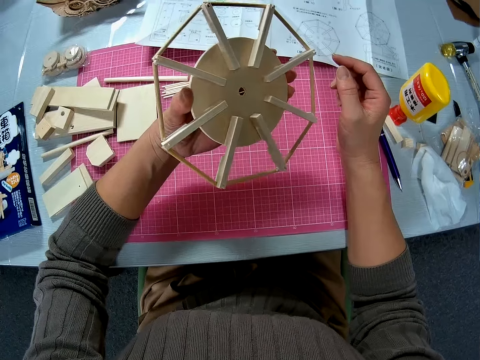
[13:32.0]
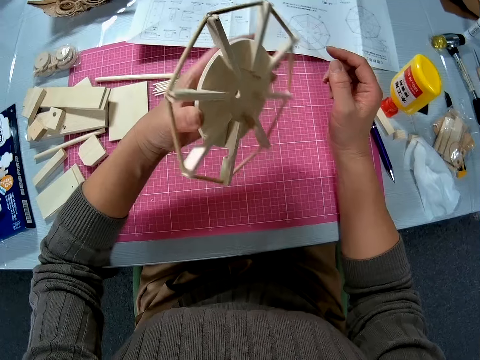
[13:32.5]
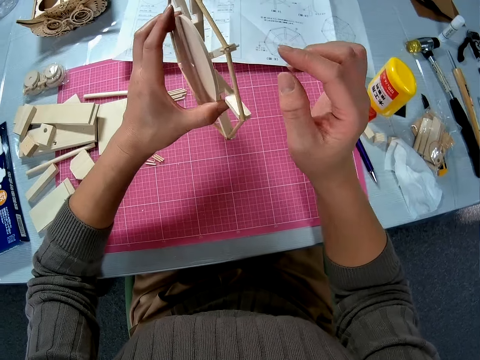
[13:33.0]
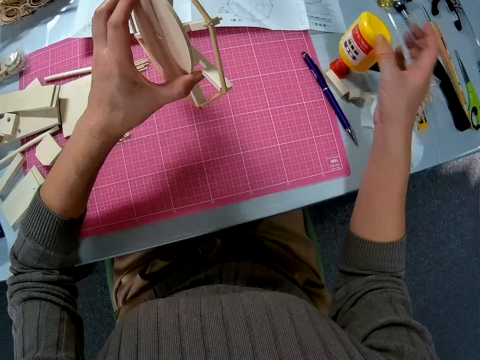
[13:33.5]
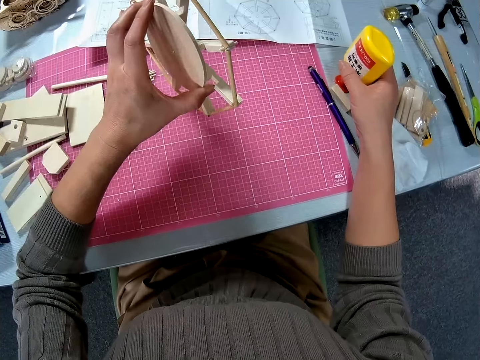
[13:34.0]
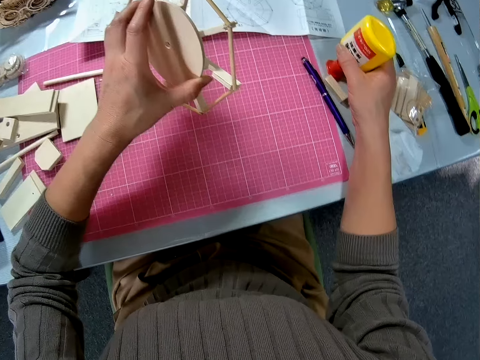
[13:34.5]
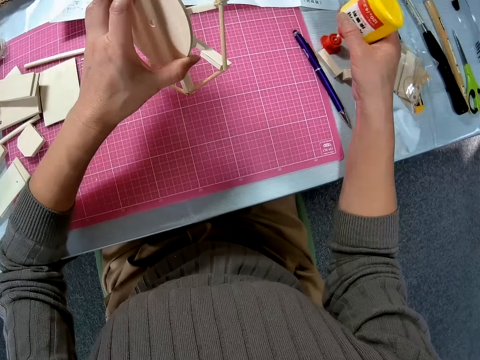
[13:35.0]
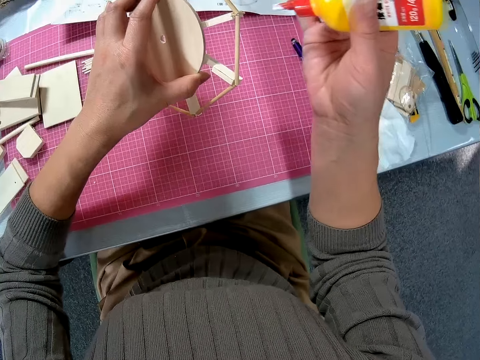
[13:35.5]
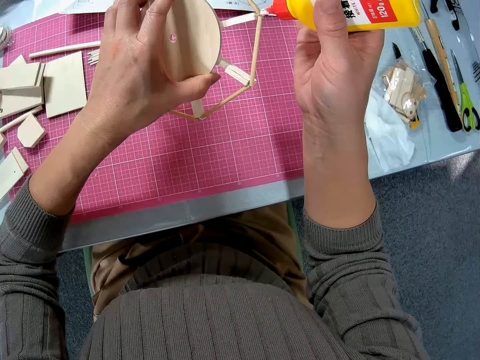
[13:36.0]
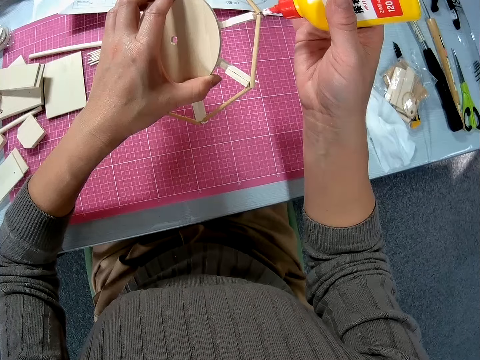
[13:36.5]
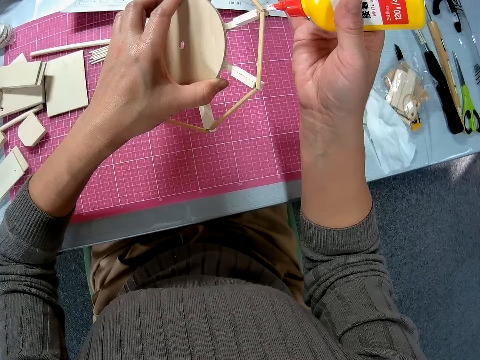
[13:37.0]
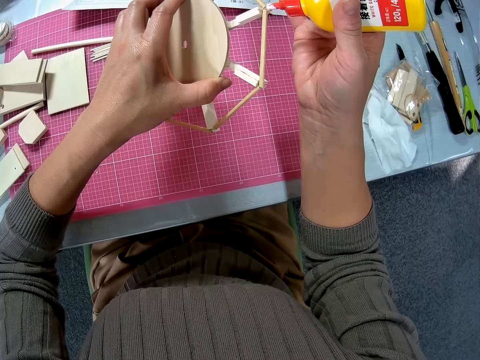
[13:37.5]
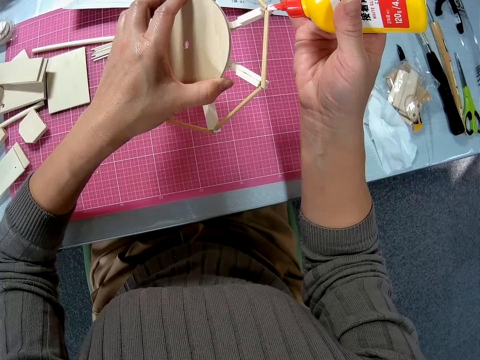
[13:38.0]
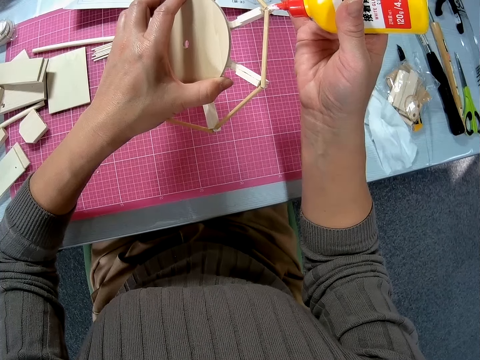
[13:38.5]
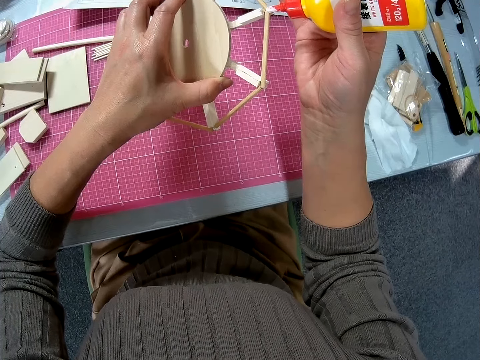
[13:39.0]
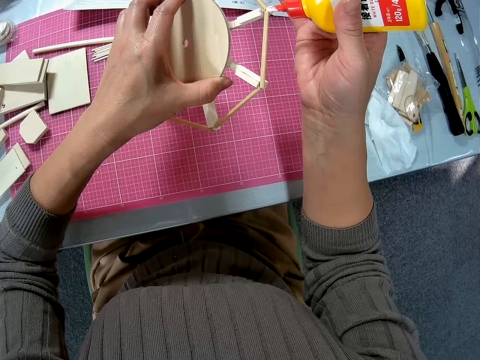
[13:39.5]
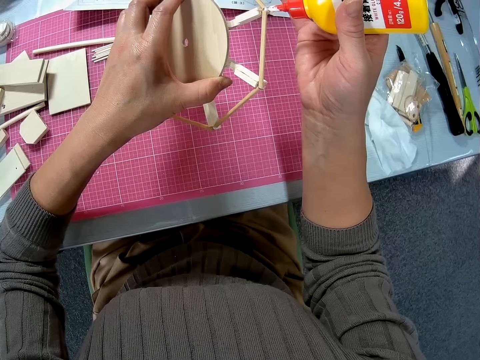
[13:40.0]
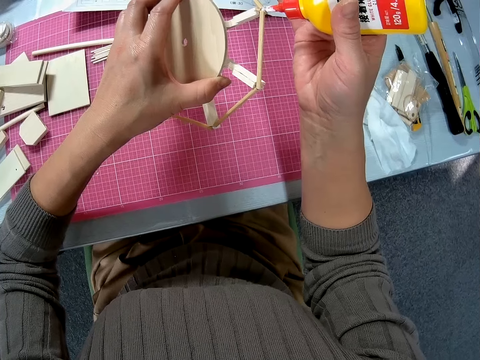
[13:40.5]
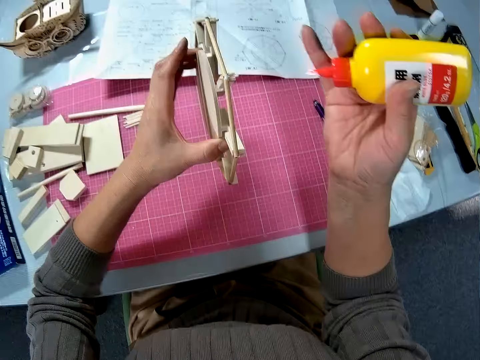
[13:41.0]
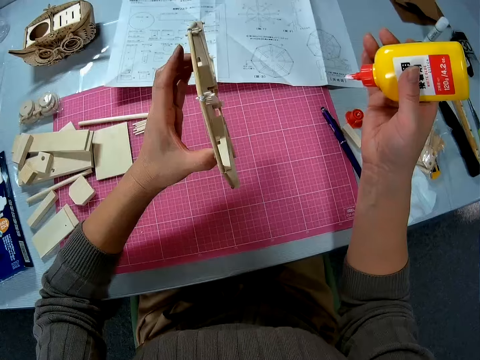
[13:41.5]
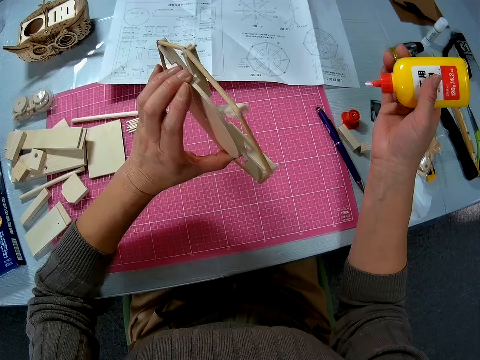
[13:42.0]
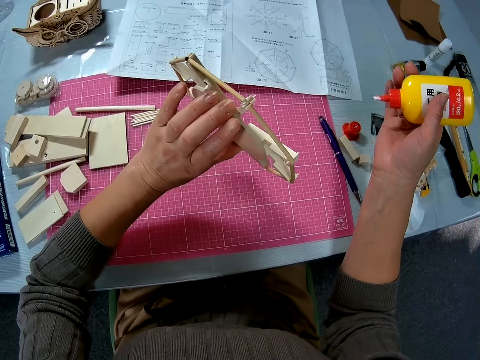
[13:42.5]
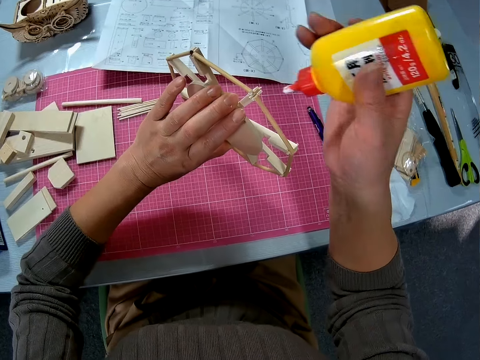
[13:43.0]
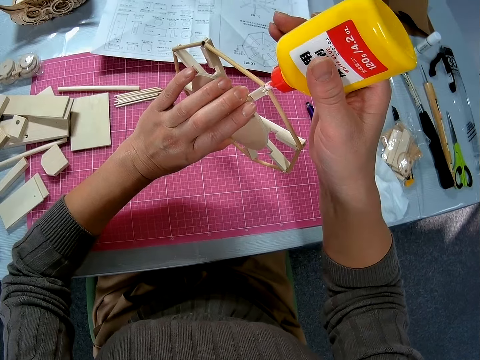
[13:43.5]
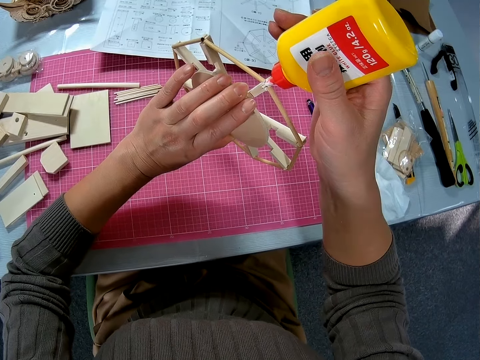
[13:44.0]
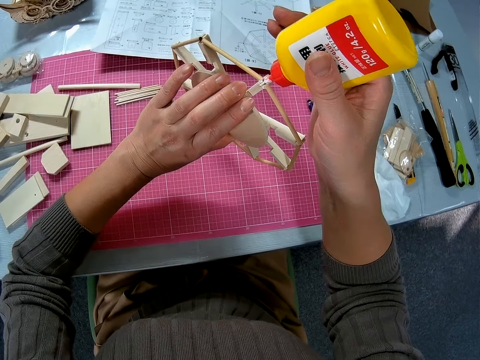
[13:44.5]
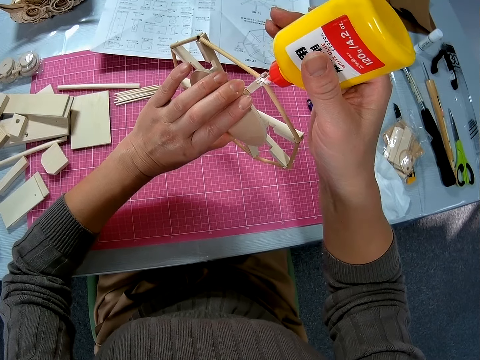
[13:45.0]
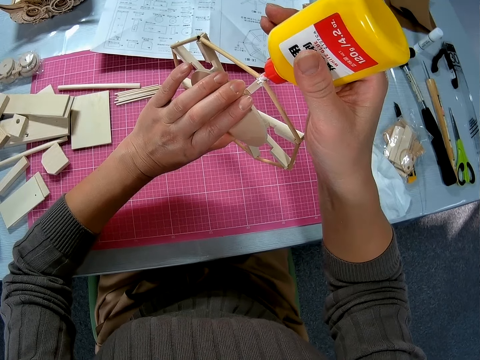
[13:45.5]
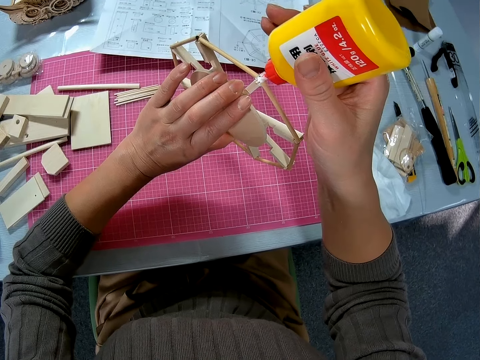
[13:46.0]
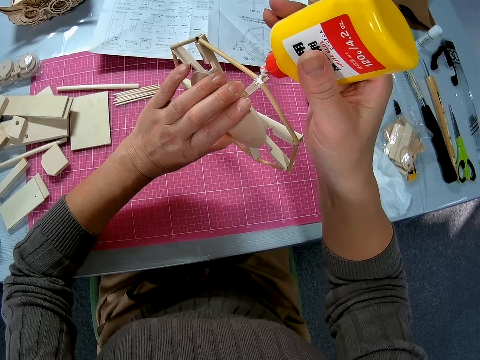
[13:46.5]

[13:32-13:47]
The camera wearer moves her hand towards the bottle of glue. She picks up the bottle of glue from the table. She moves the bottle of glue towards the wooden Ferris wheel model. She applies glue on the wooden Ferris wheel model. She rotates the wooden Ferris wheel model with her hand. She moves her hand towards the wooden Ferris wheel model. She applies glue on the wooden Ferris wheel model.

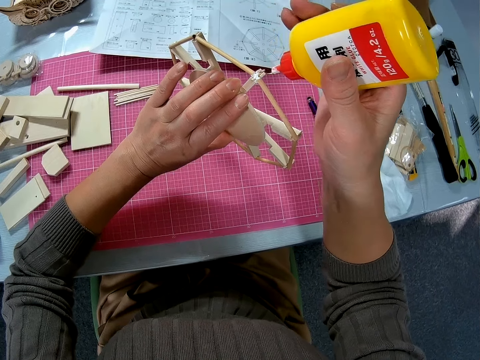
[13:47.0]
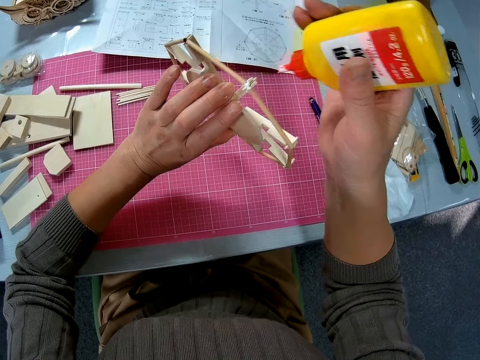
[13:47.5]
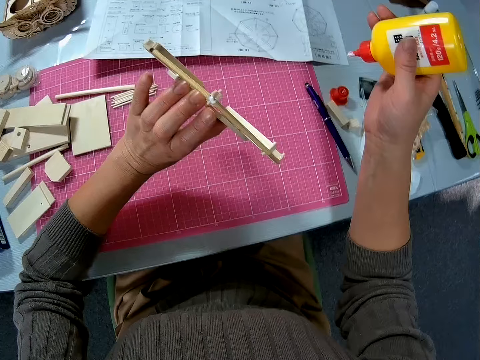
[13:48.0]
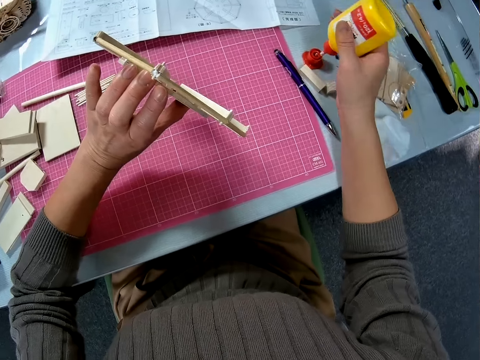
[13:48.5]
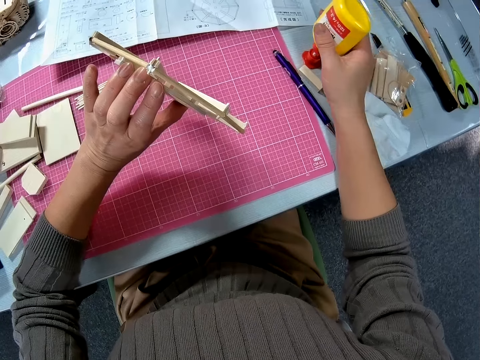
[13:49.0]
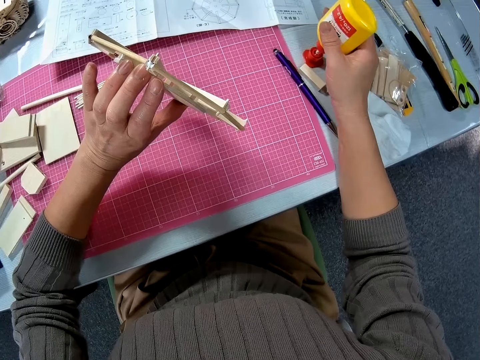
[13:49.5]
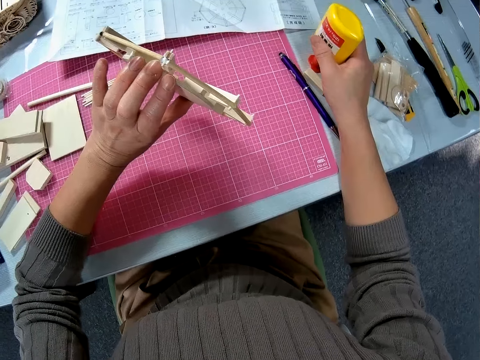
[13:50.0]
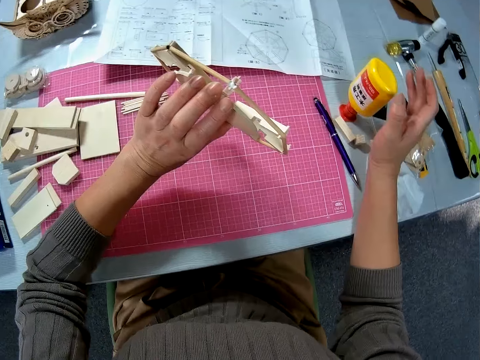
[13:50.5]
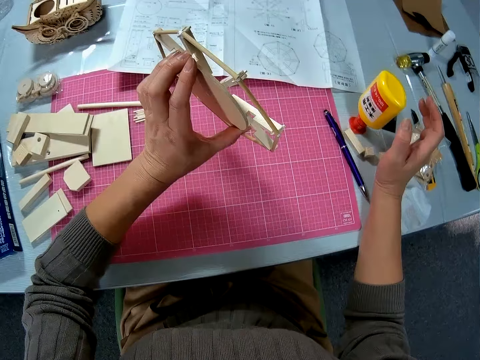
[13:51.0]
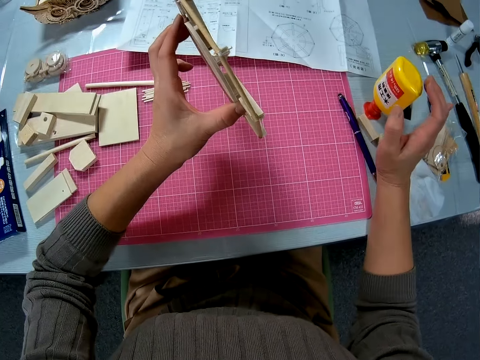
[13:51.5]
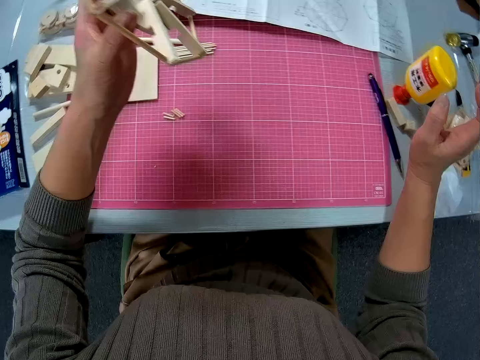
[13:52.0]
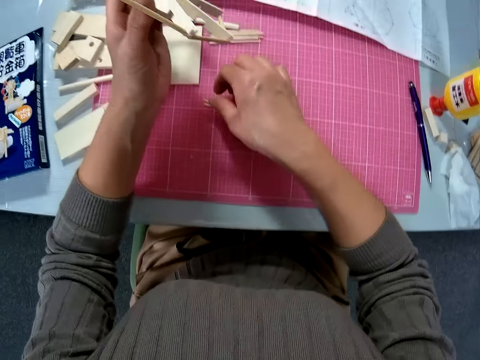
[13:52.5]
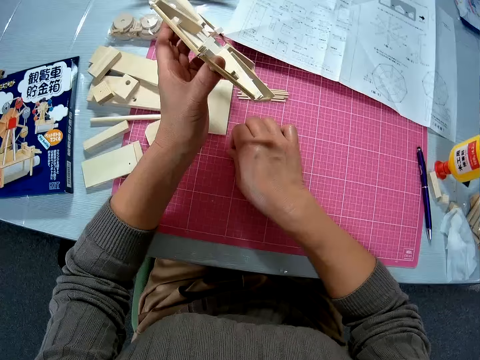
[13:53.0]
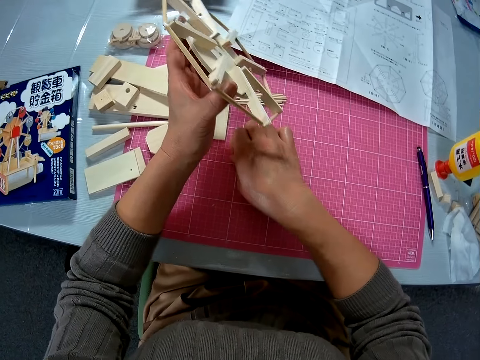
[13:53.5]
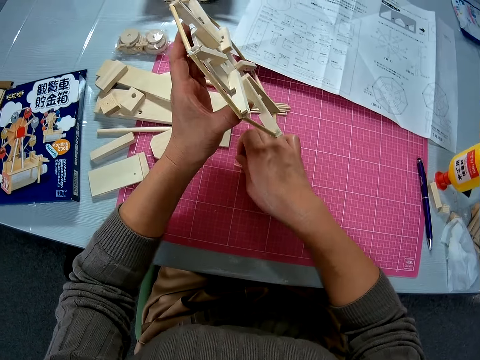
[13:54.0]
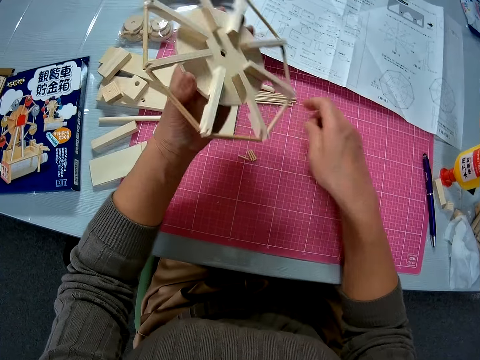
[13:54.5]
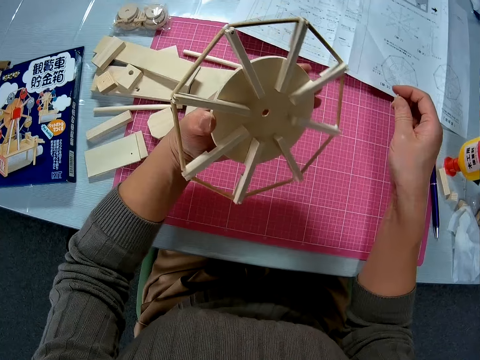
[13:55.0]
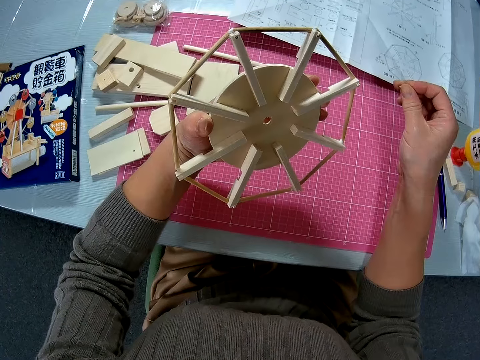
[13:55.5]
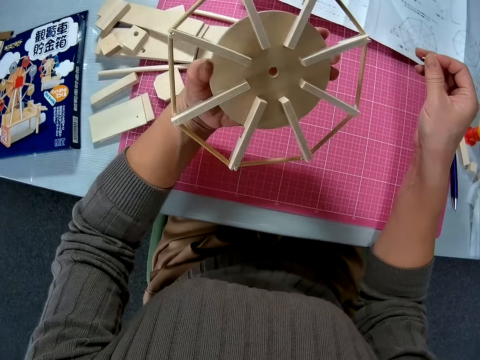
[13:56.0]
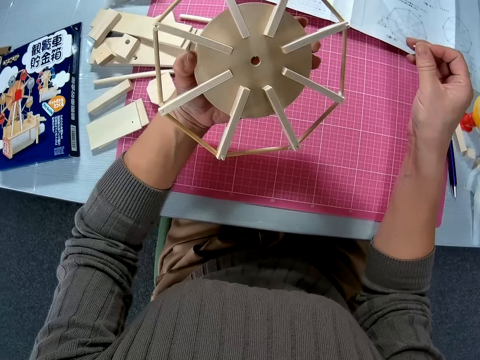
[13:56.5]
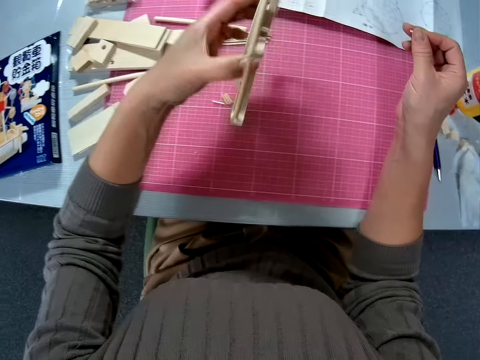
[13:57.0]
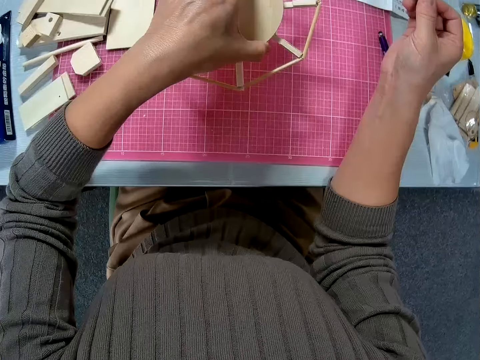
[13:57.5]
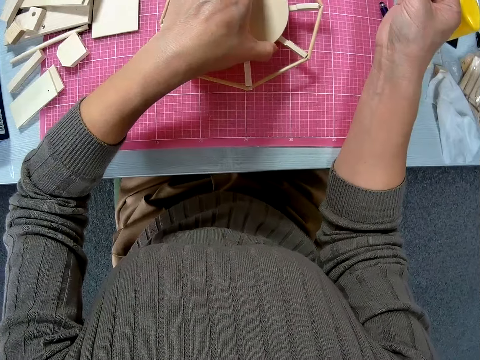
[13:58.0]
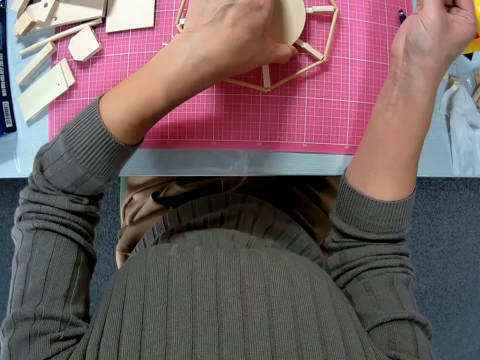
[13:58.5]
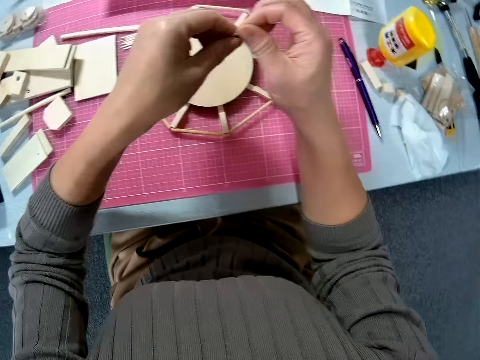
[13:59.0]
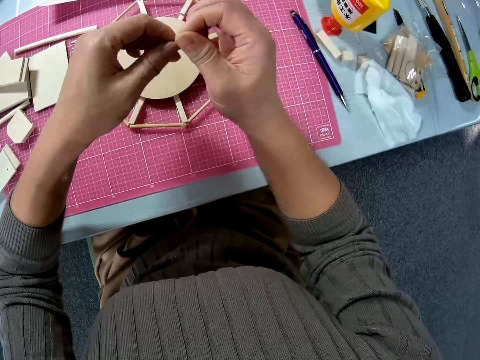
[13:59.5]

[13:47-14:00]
The camera wearer drops the bottle of glue on the table. They look at the circular board. They pick a piece of wood from the table. They look at the circular board. They place the circular board on the mat.
